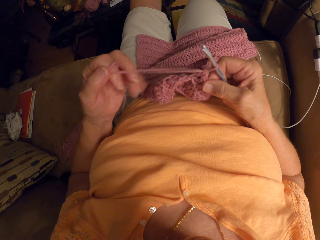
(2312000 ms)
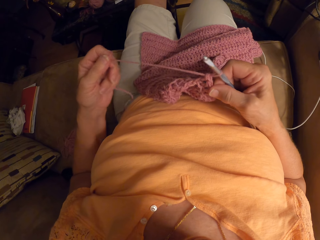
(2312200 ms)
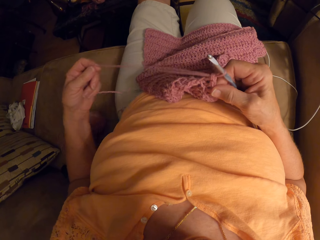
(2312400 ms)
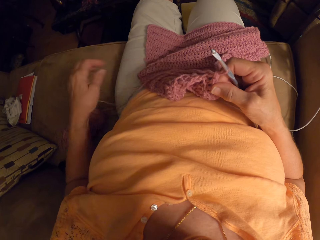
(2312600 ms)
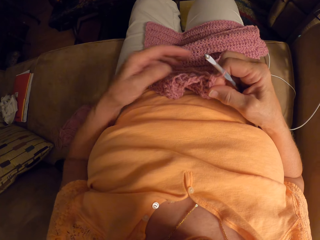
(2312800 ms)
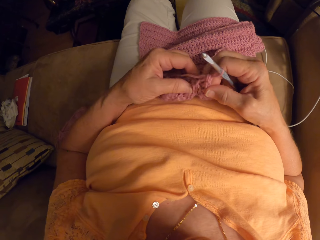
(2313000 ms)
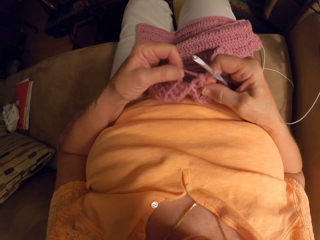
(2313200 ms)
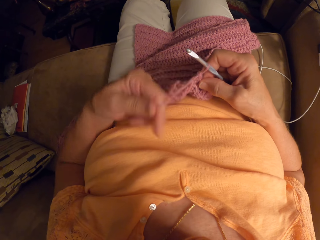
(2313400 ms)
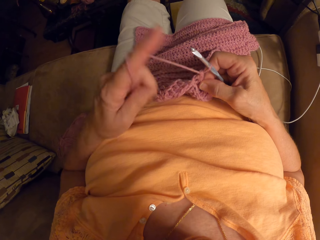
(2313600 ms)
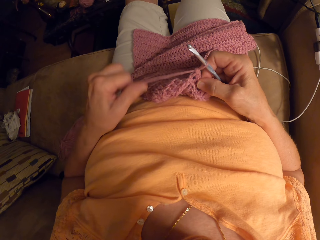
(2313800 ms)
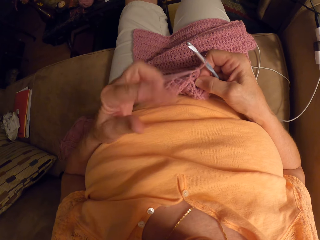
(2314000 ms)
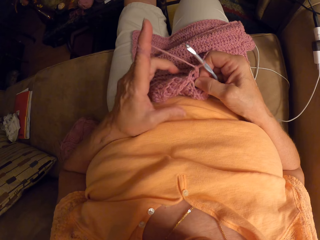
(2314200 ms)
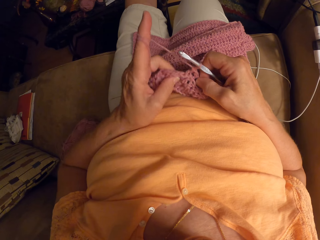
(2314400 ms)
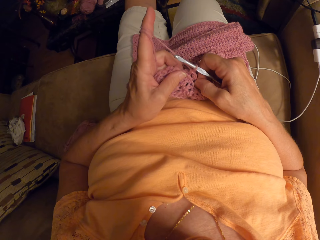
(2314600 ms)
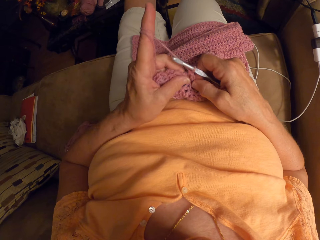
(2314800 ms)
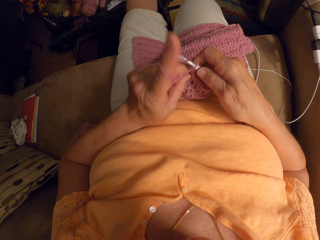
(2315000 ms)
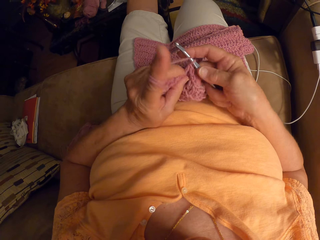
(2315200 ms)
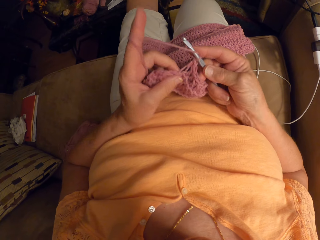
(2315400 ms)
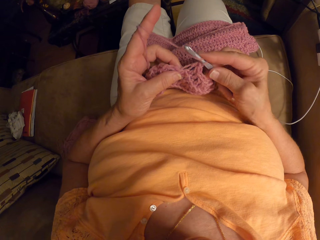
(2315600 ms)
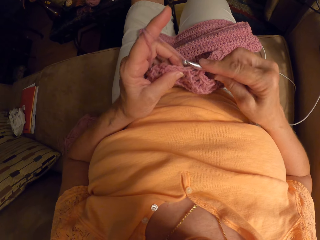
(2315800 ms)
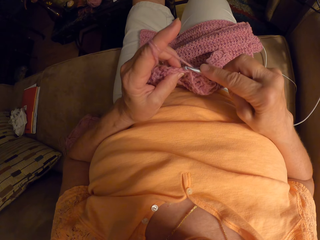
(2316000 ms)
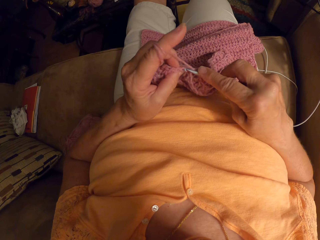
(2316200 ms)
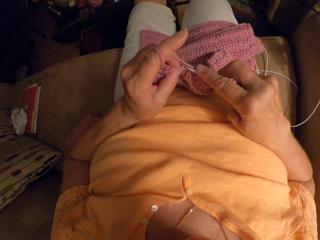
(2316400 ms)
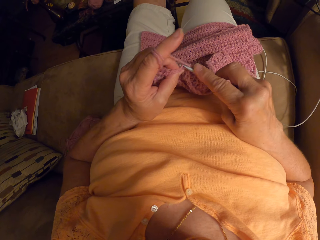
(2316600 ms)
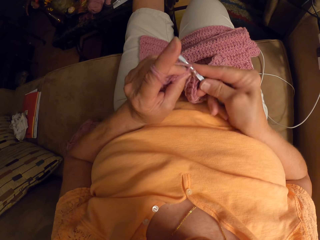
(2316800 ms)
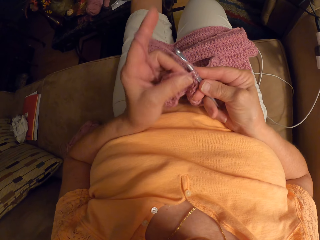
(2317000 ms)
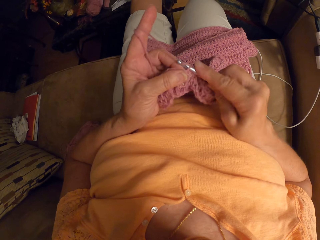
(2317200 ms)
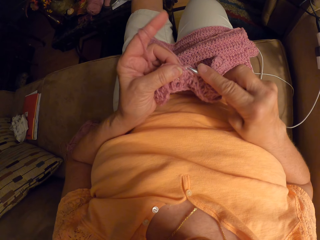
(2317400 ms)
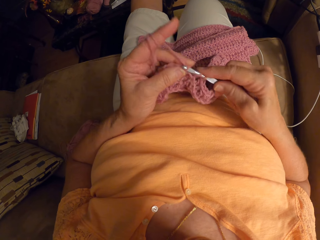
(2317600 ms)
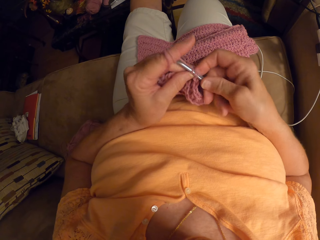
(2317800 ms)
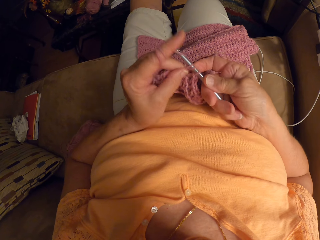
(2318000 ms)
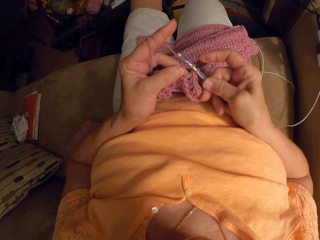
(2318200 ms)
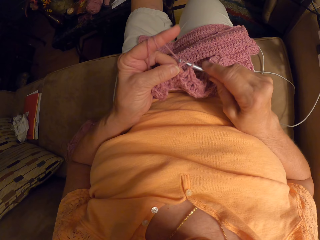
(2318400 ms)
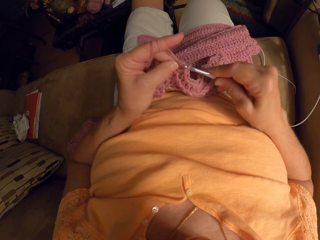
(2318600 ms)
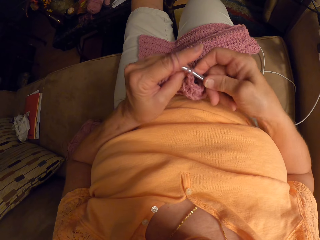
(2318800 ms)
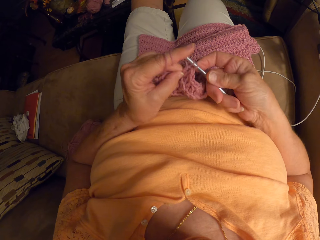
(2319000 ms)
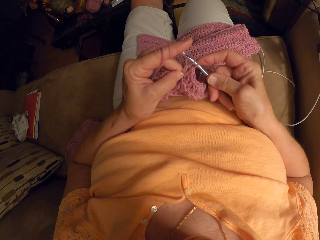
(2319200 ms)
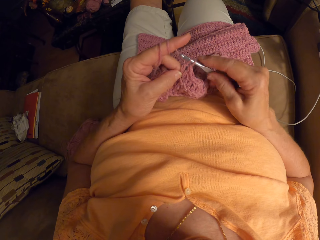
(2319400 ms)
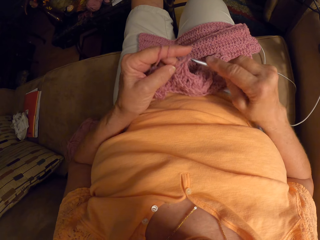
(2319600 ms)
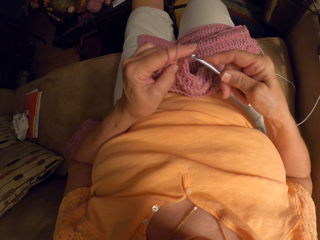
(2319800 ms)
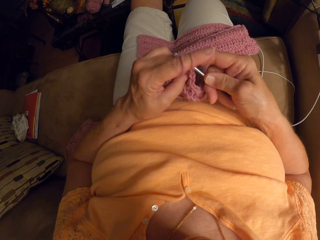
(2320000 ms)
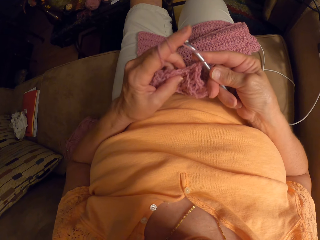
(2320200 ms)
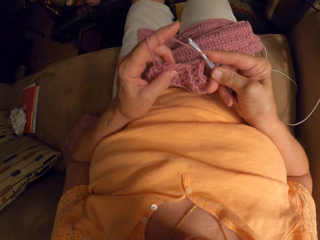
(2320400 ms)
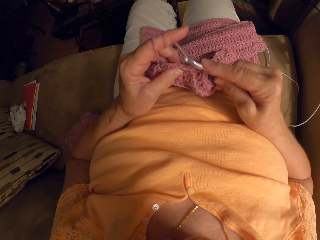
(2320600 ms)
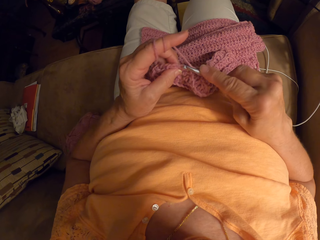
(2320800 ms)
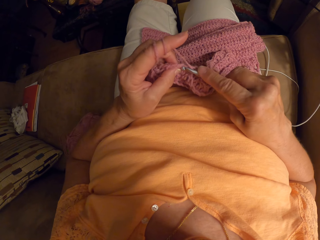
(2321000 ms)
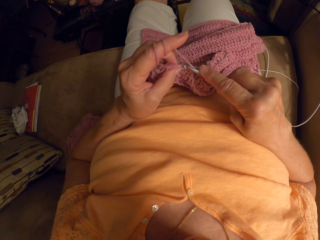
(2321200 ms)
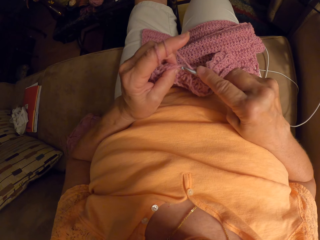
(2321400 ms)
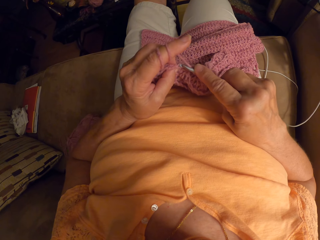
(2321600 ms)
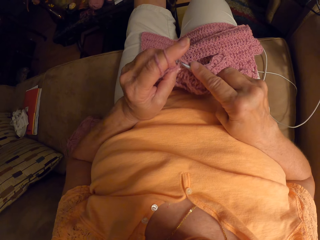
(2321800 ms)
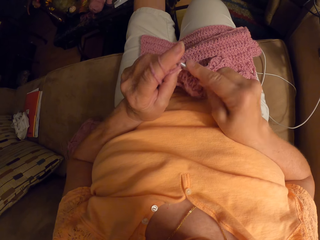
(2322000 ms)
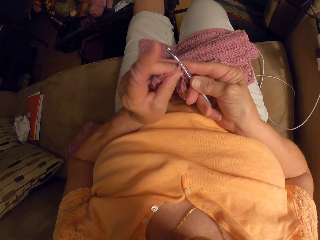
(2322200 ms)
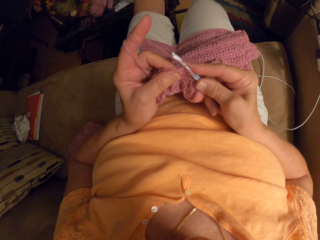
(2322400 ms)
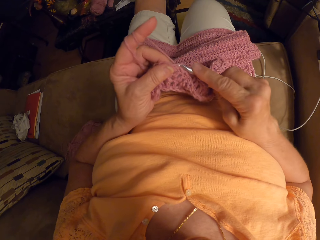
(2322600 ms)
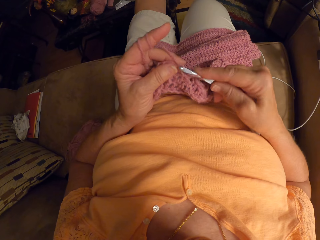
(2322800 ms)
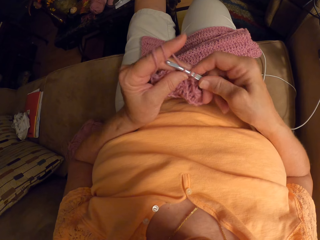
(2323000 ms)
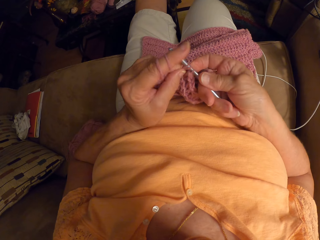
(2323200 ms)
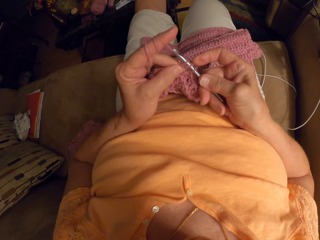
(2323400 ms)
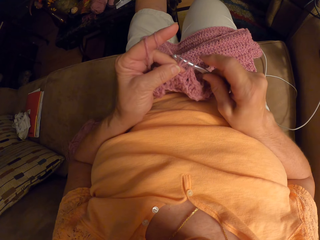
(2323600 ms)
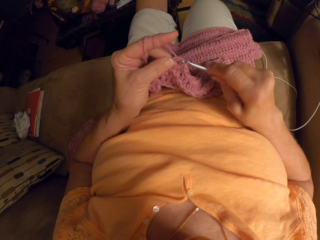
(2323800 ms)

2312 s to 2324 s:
The camera wearer pulls the thread of the yarn with her left hand. She rolls out the thread on a finger. She twirls the thread of the yarn around her left fingers. She crochets the yarn with a crochet hook in her right hand.

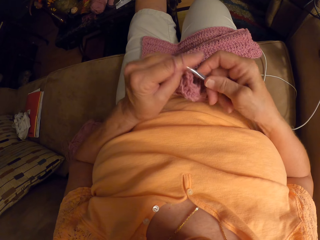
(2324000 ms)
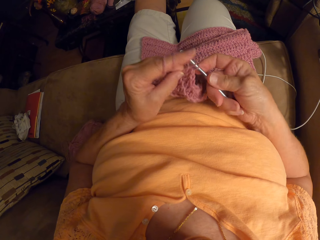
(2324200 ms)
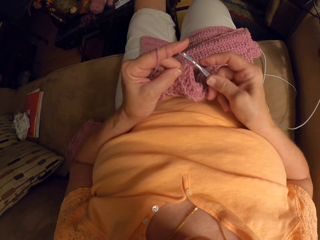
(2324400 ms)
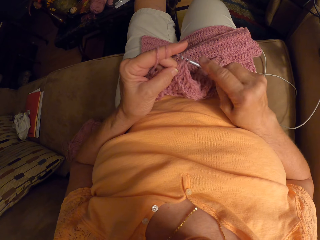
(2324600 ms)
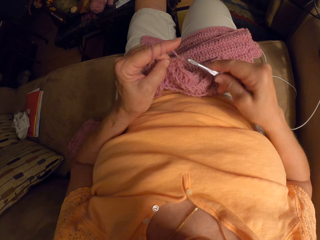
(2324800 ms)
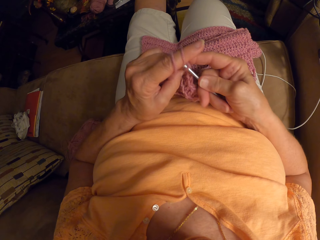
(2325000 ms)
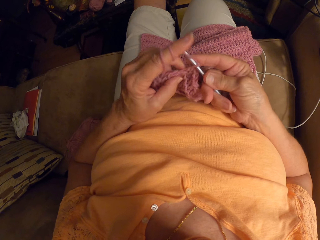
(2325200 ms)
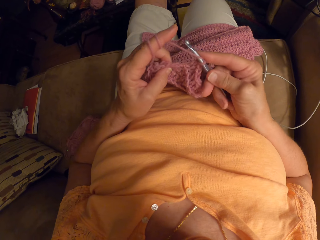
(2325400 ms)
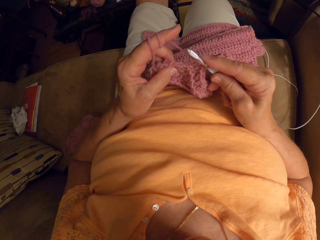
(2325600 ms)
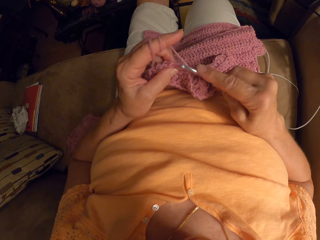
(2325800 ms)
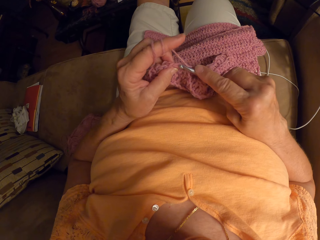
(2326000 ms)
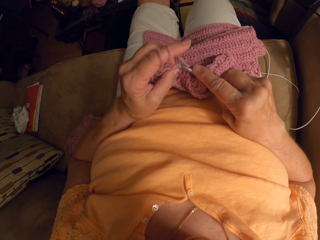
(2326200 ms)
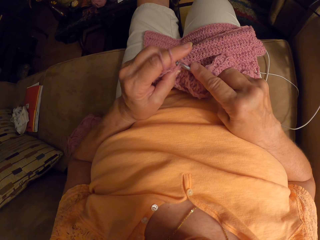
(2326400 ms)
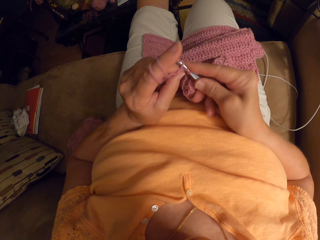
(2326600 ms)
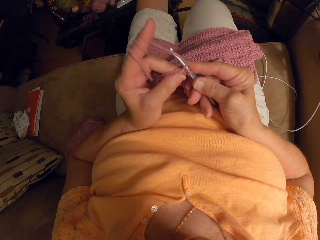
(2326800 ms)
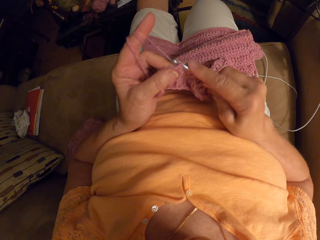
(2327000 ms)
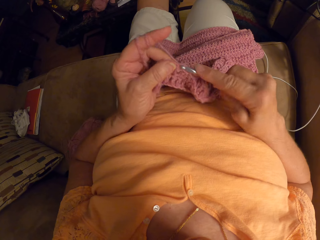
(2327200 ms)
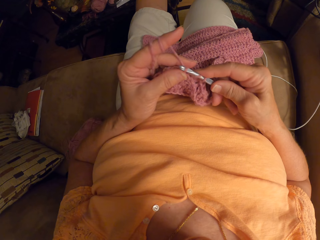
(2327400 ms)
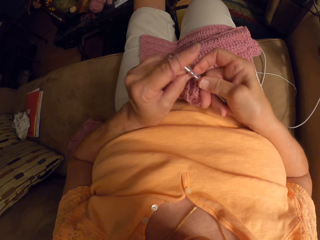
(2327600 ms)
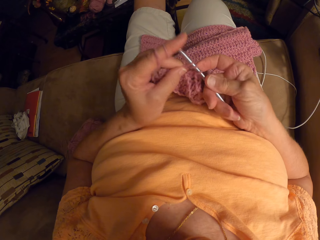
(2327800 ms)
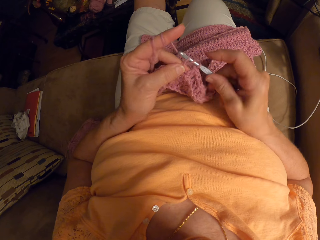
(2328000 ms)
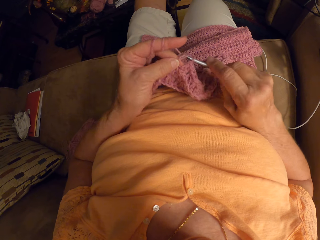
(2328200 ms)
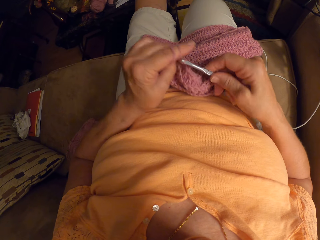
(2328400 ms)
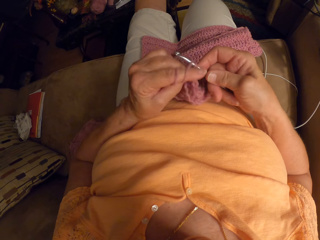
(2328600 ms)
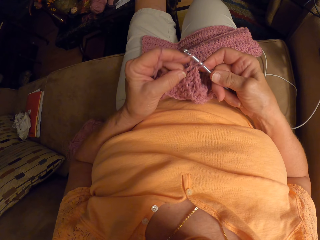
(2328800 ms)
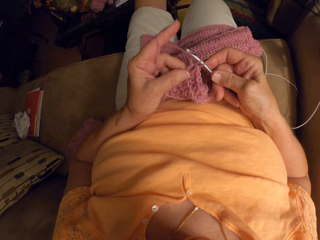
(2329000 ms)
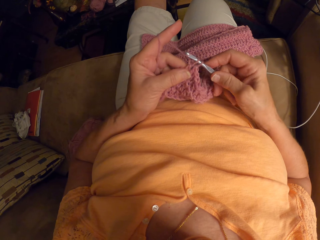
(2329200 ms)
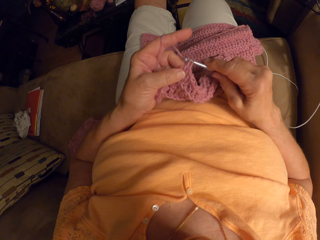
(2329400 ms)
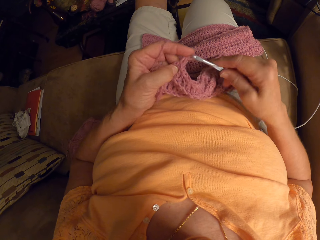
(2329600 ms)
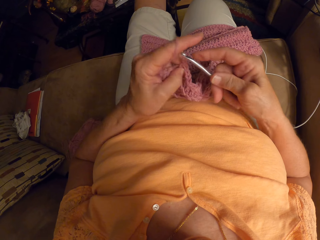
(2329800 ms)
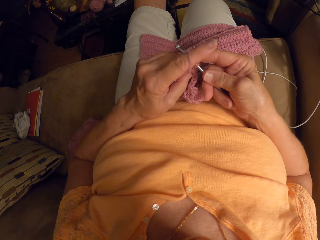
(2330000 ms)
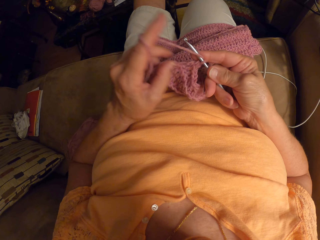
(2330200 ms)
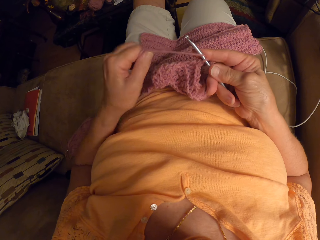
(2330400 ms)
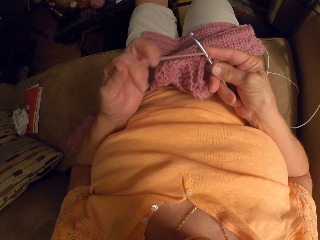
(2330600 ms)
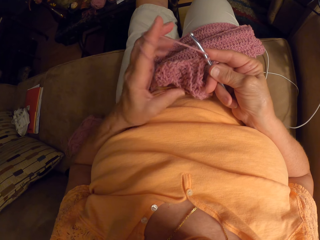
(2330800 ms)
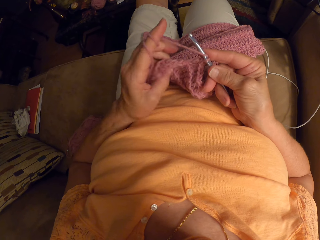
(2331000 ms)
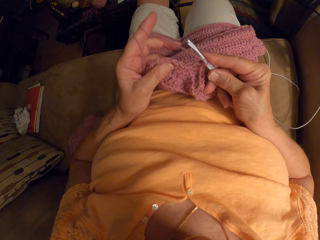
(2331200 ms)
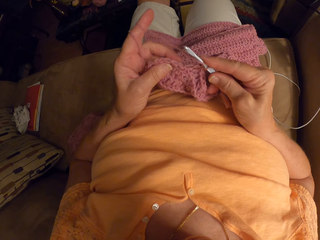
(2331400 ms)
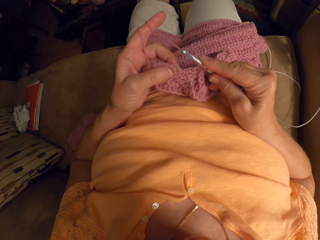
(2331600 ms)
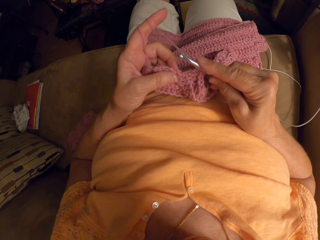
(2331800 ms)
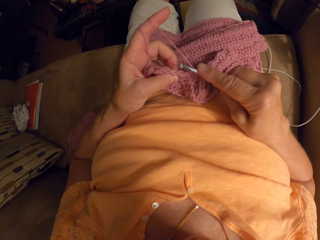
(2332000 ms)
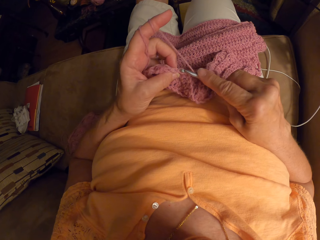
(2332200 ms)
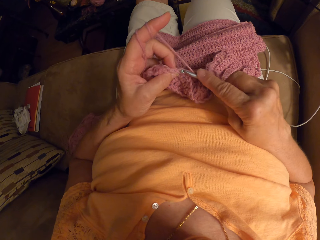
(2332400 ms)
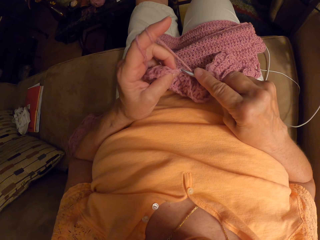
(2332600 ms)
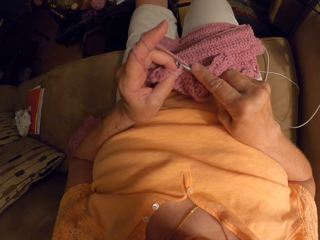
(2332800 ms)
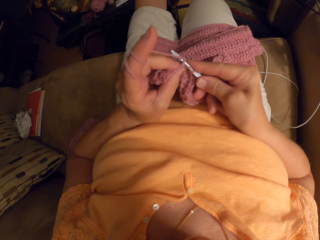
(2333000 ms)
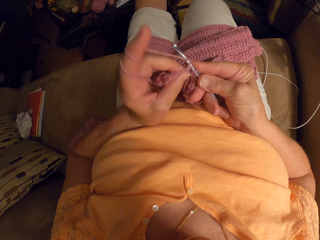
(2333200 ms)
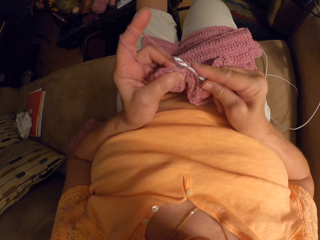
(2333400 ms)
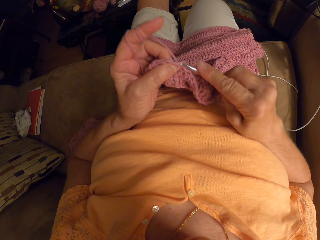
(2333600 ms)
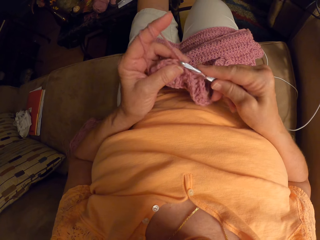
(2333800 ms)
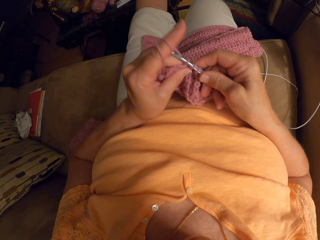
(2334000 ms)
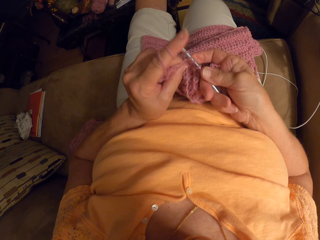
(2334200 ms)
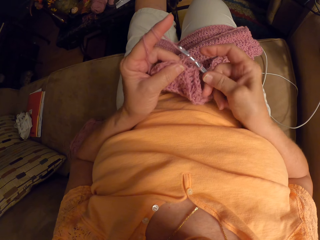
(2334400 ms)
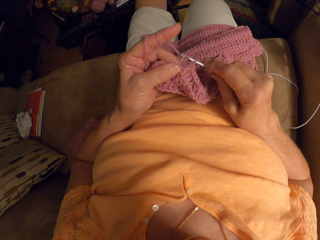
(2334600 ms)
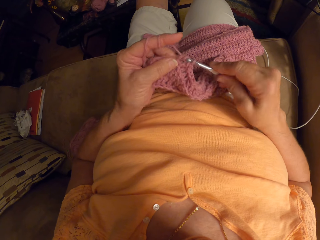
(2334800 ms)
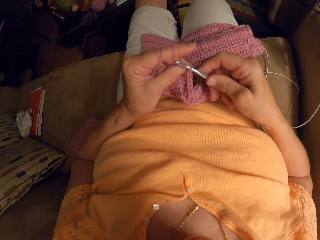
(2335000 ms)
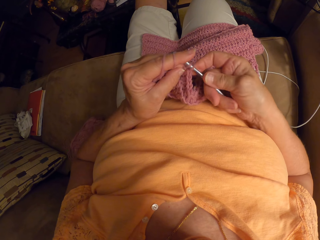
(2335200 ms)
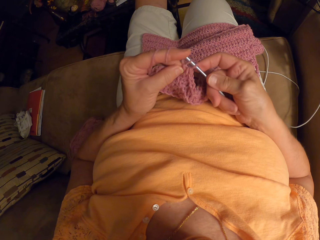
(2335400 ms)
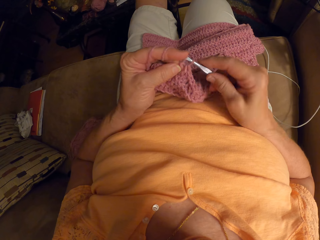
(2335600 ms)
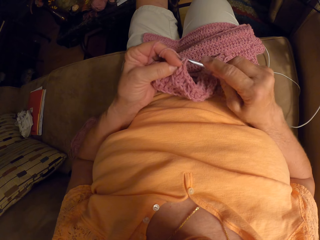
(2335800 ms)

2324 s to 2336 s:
The camera wearer rolls the thread on a finger. They knit the fabric.
